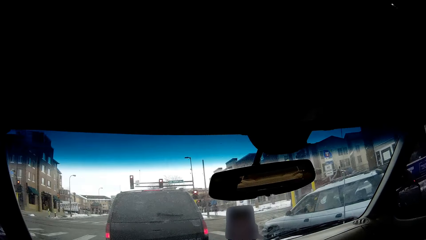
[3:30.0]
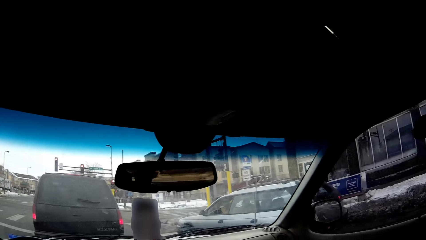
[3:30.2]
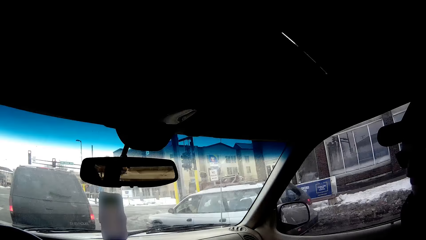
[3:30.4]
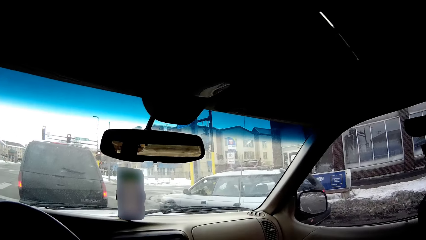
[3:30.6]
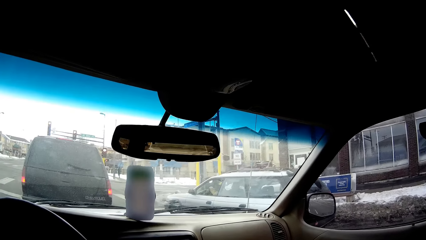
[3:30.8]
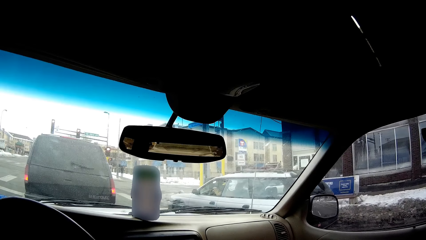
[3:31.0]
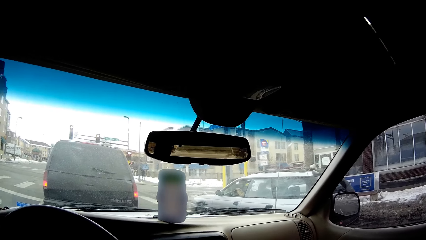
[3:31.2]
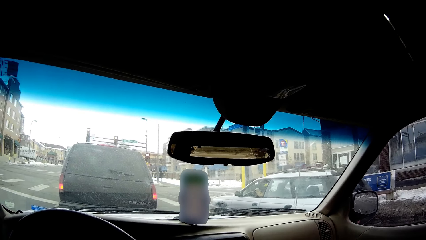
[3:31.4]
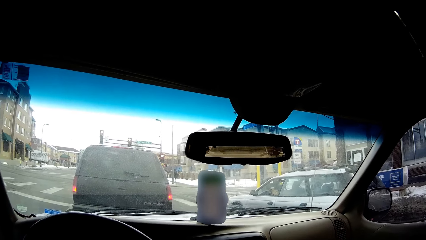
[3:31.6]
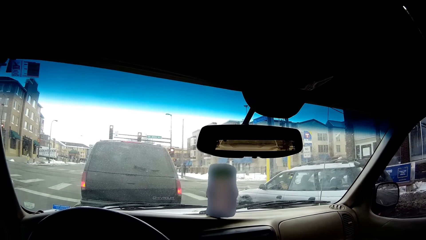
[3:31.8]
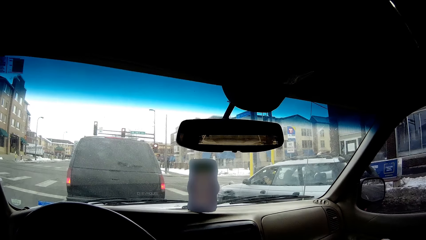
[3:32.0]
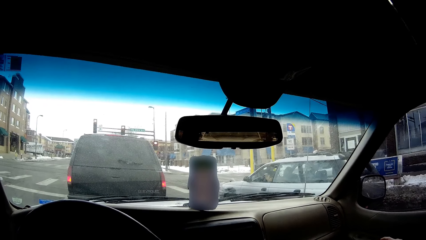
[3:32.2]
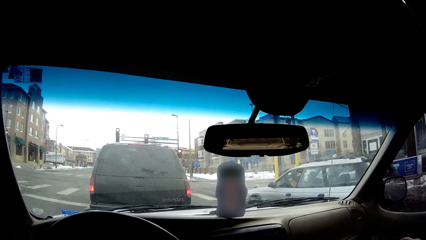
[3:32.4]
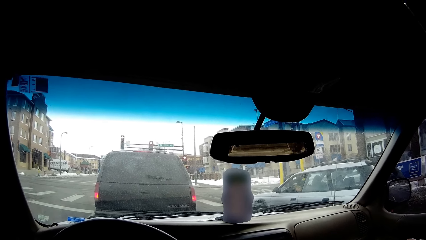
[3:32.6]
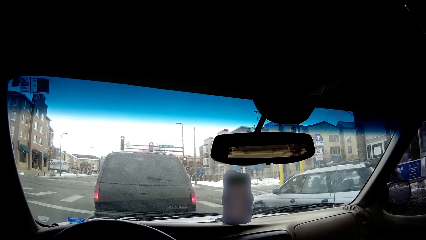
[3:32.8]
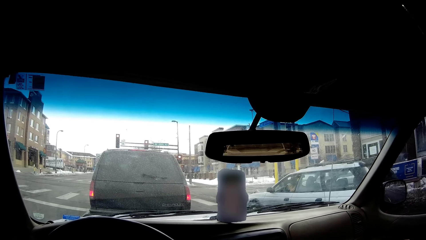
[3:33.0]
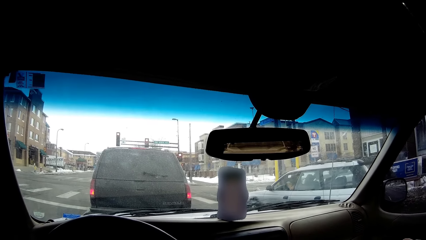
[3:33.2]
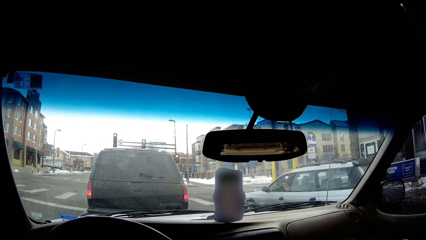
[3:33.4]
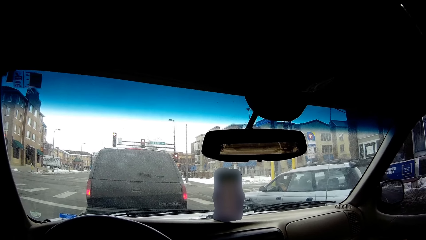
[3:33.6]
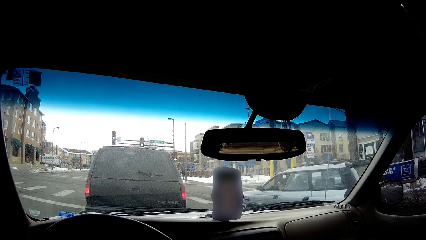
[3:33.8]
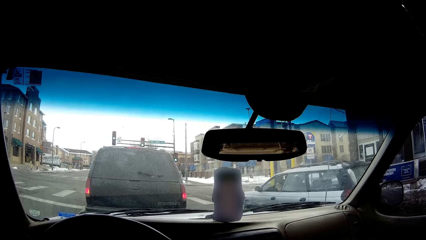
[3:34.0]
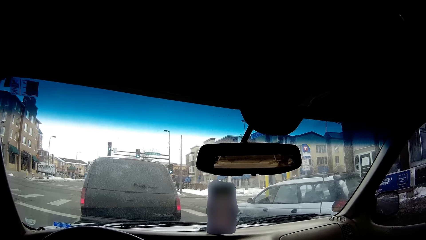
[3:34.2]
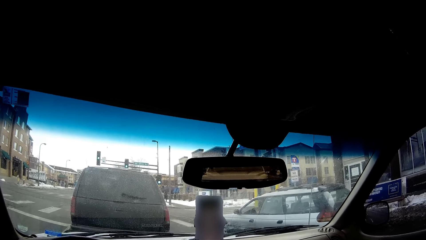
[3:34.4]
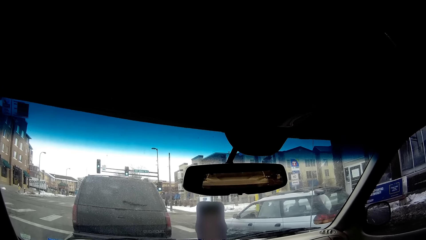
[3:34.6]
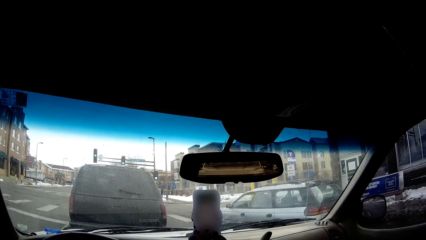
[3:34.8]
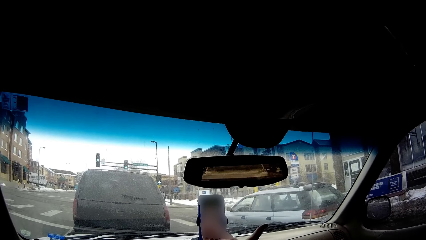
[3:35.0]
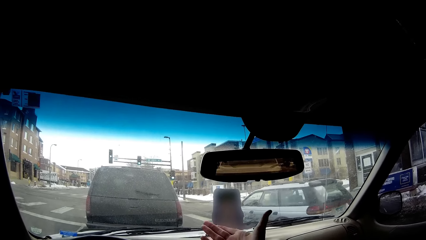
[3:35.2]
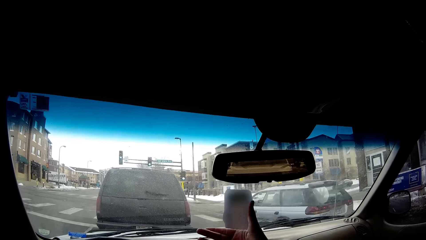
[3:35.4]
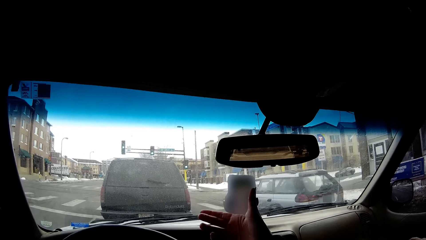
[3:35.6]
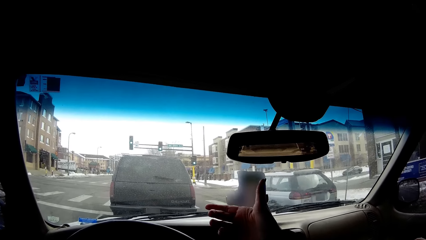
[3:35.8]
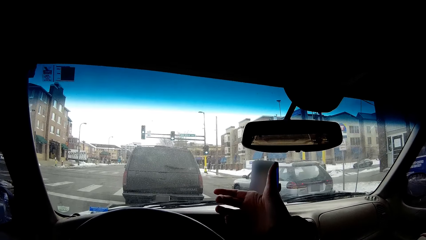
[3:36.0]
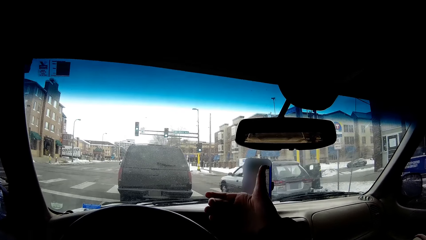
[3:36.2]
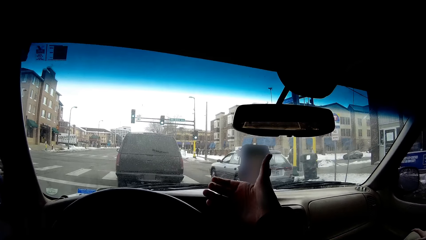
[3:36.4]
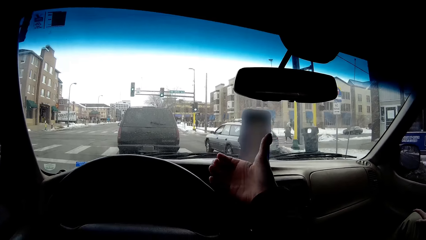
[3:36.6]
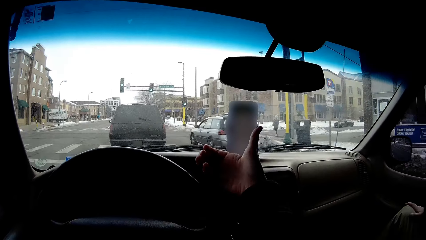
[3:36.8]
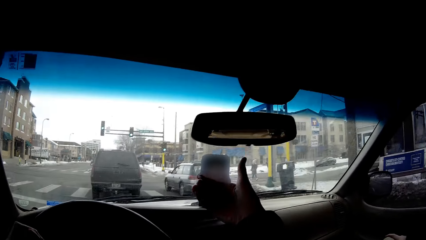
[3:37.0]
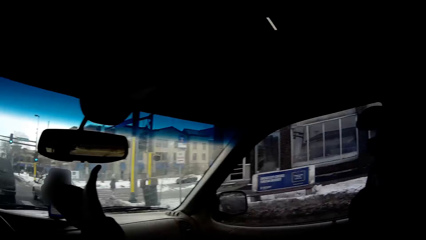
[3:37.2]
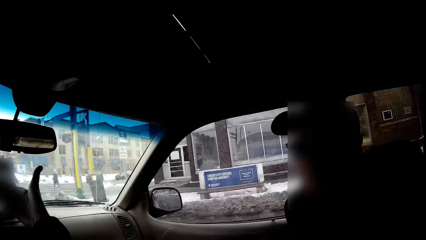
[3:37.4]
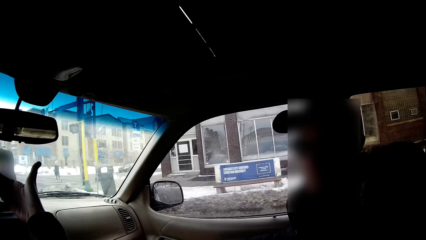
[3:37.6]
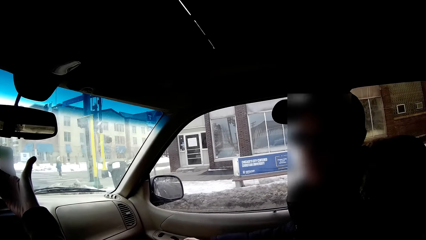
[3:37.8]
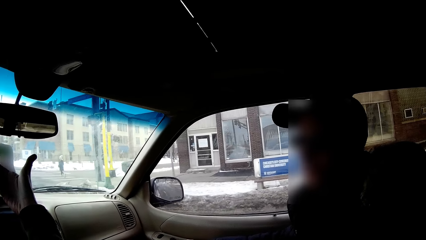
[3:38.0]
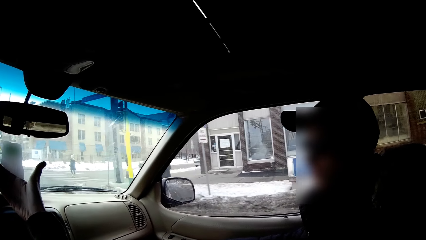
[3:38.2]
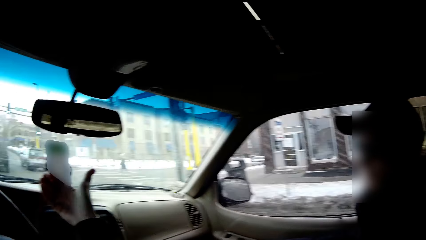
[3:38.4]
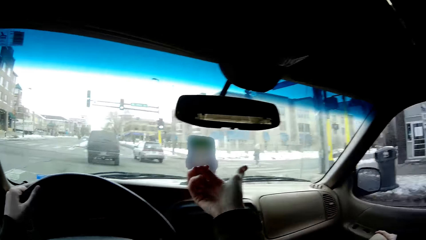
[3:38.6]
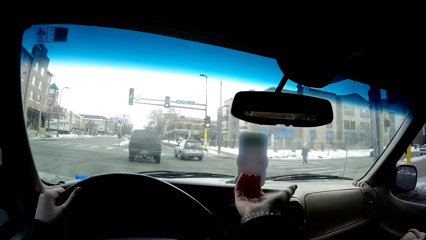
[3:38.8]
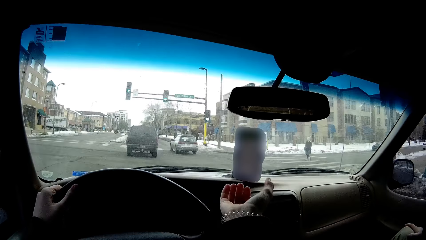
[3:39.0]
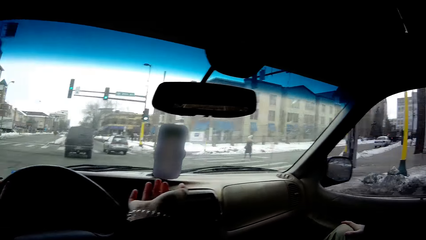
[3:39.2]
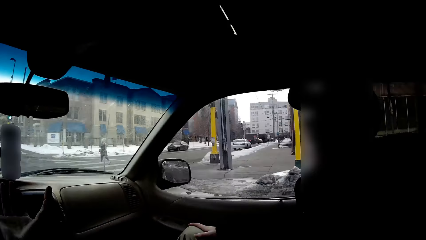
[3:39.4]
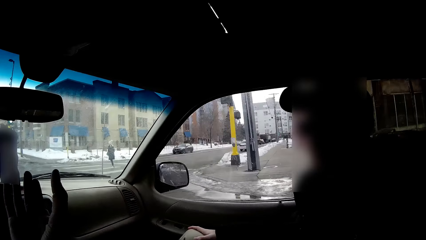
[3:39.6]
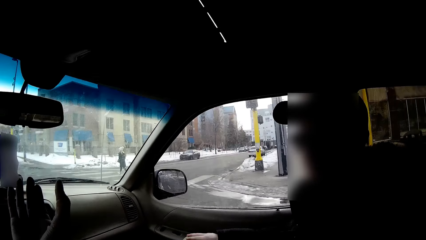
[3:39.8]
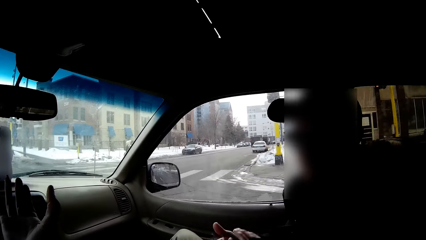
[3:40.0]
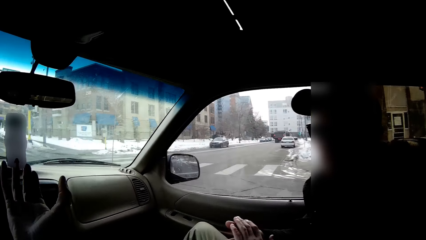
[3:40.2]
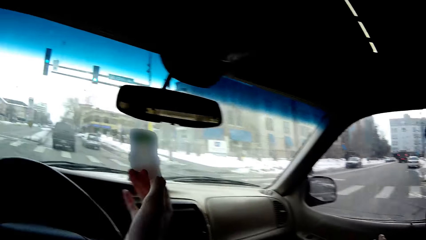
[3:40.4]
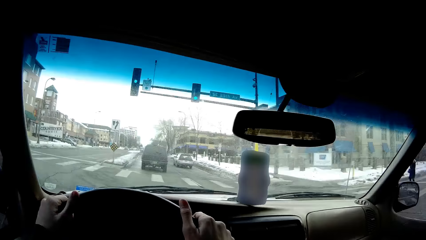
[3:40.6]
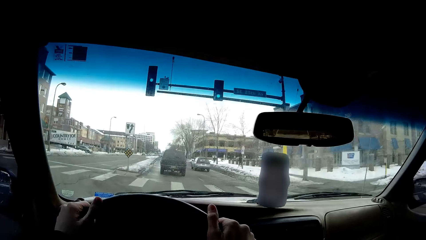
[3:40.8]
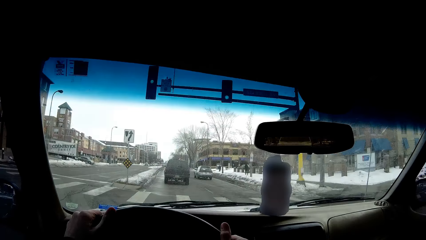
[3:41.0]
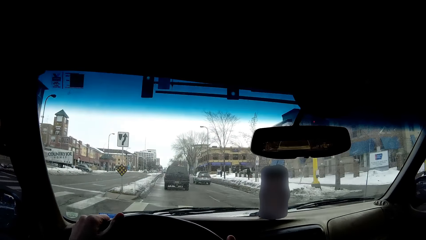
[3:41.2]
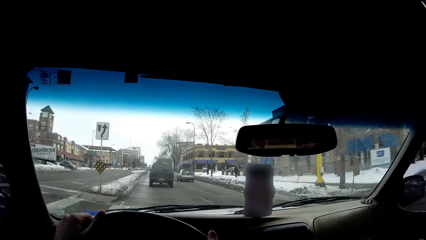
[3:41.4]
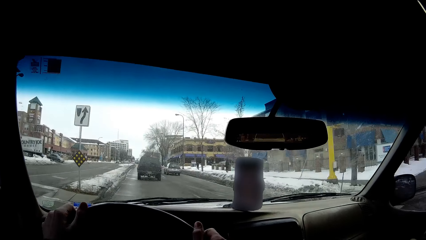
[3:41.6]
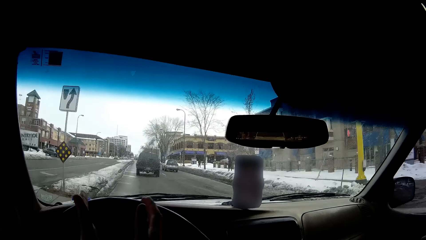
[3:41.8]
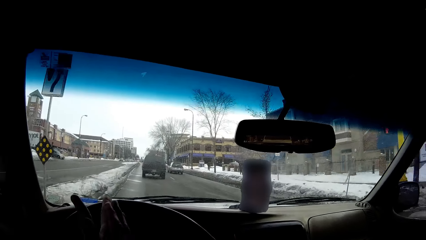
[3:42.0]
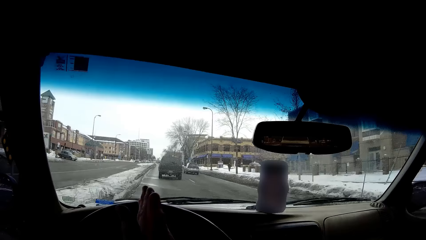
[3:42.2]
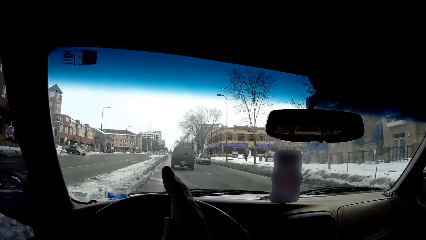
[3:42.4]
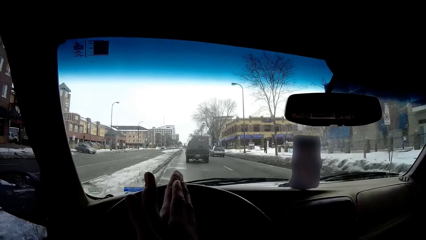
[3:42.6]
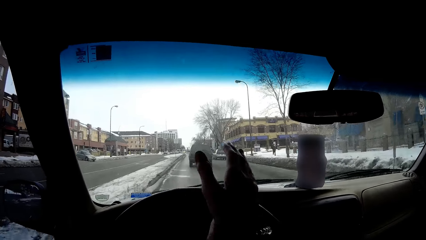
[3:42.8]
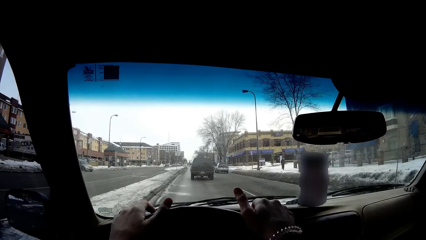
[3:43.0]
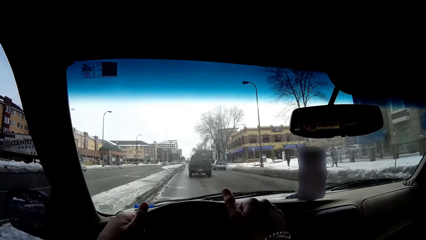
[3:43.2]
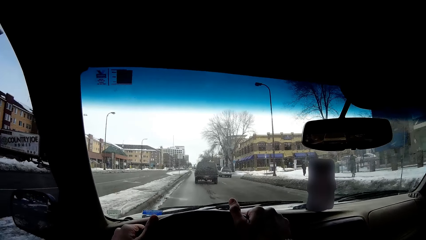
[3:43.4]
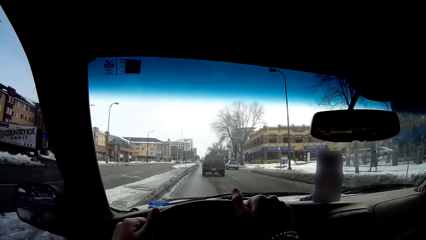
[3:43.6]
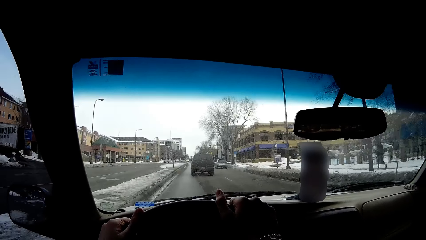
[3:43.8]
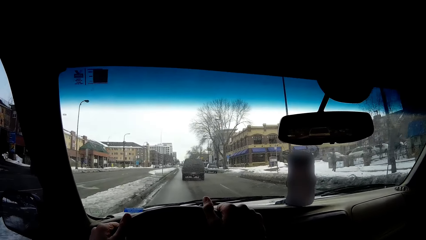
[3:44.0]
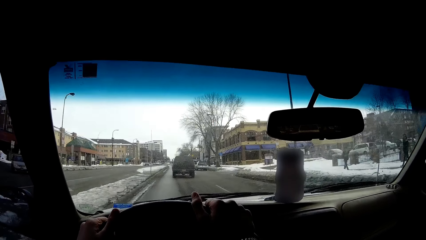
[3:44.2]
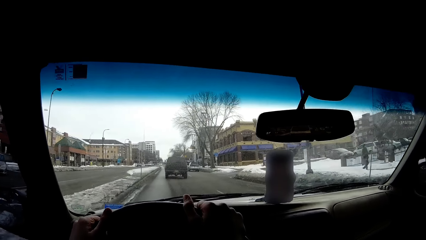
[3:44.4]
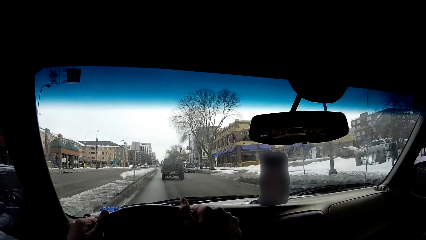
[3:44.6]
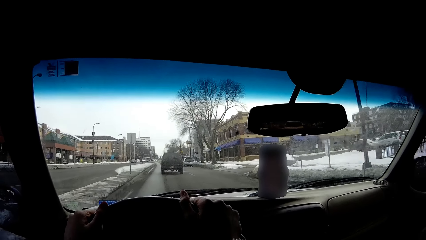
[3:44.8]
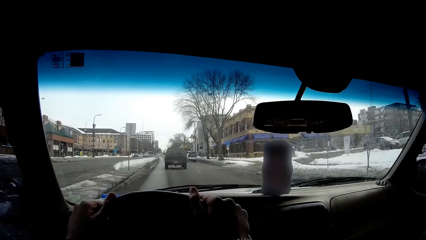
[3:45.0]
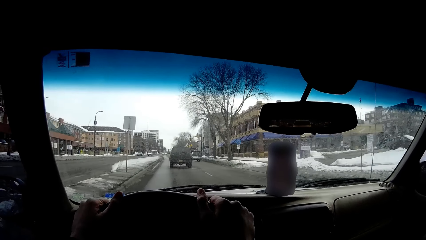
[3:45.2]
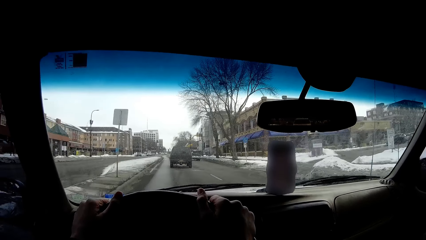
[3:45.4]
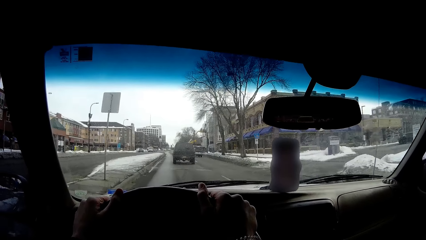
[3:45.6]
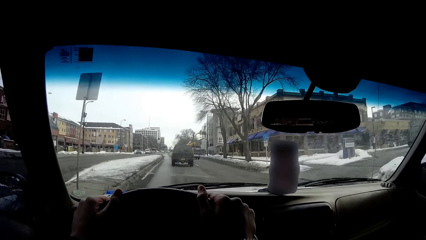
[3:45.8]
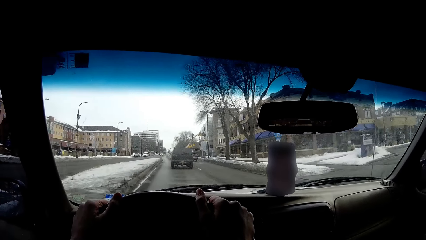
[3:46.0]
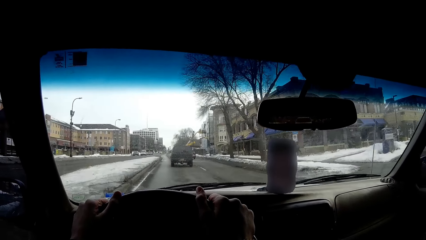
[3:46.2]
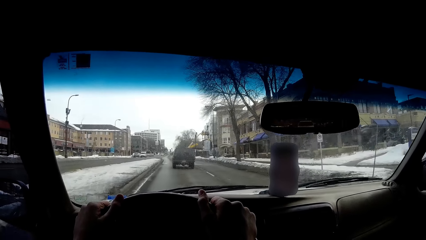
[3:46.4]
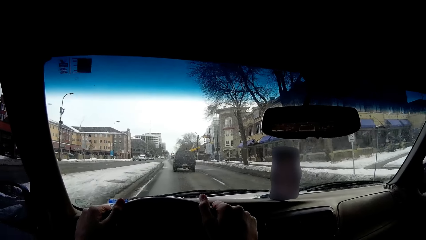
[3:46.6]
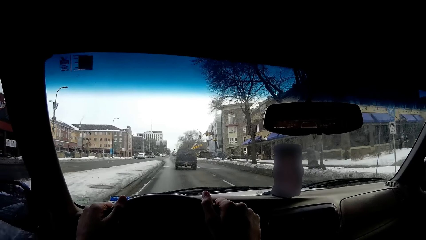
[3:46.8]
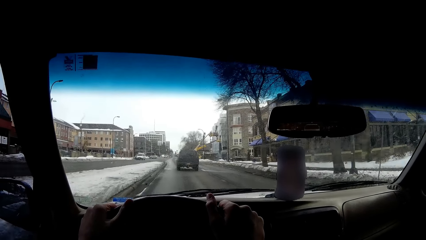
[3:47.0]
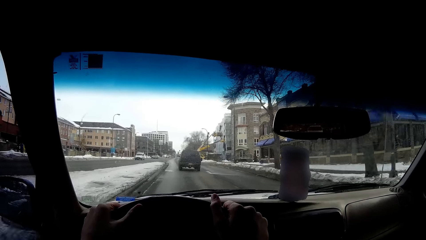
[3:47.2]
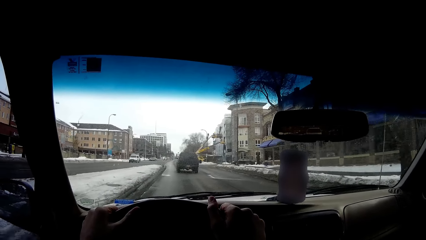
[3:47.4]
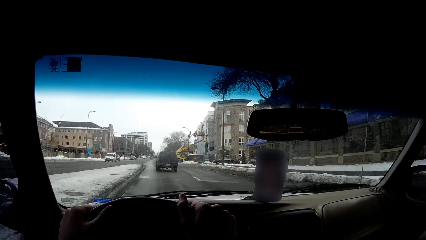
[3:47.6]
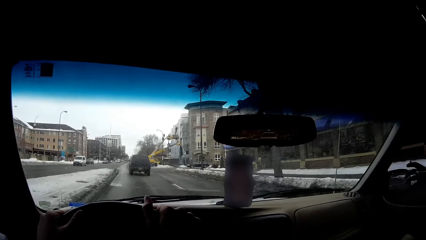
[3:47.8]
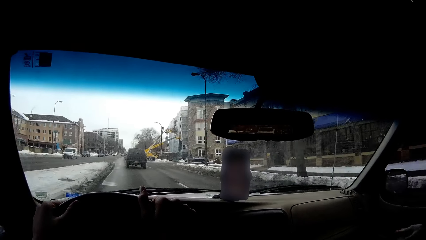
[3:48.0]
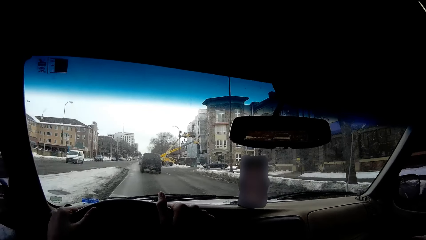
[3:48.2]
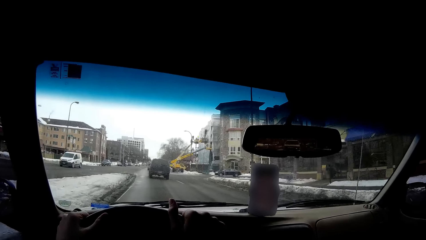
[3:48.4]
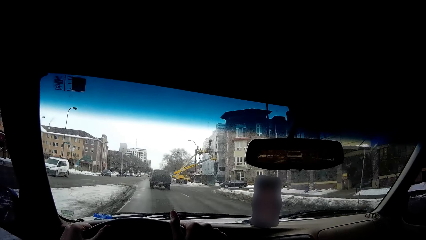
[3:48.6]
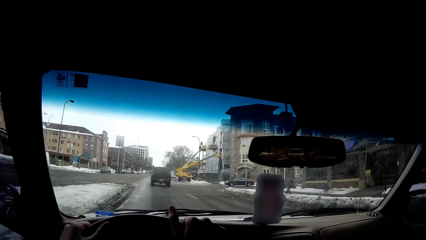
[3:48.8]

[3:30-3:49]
The camera wearer stares on the road. They move a hand. They drive the car. They hold the steering wheel with hands. They drive the car on the road. They rub hands together. They hold the steering wheel with hands. They drive the car on the road.
